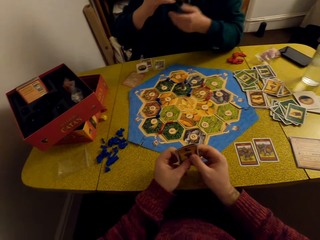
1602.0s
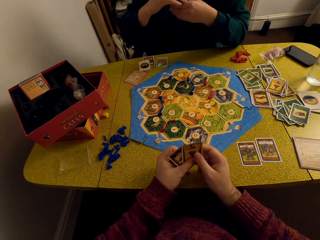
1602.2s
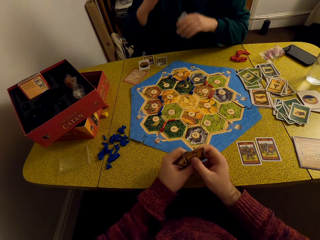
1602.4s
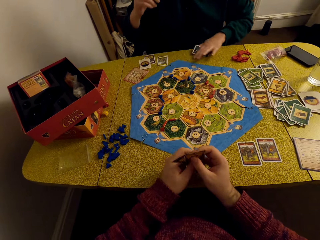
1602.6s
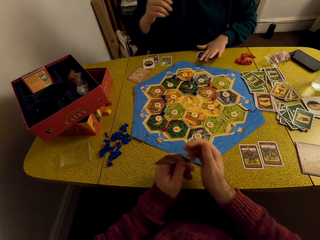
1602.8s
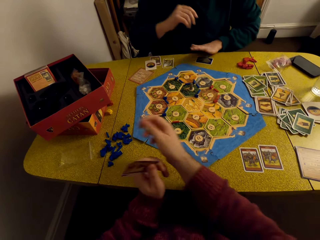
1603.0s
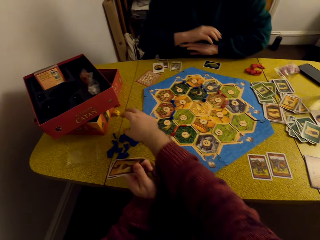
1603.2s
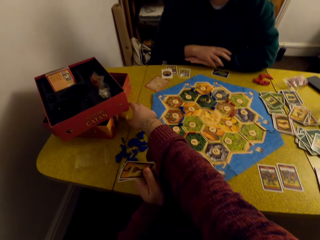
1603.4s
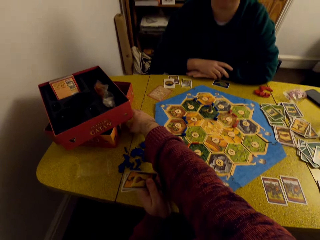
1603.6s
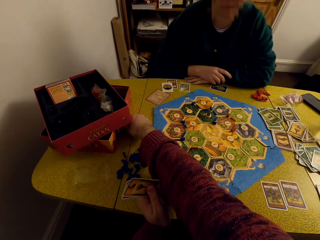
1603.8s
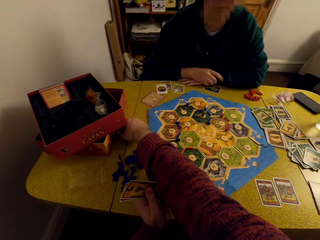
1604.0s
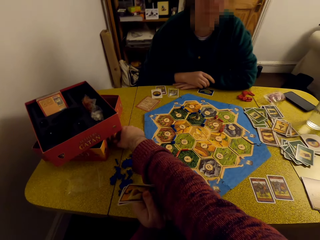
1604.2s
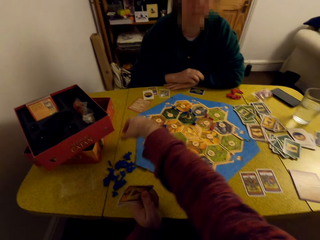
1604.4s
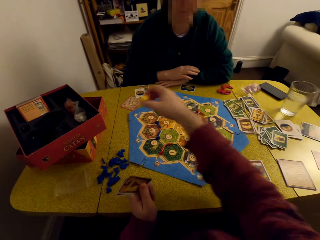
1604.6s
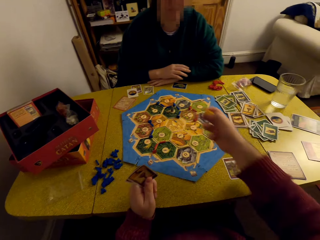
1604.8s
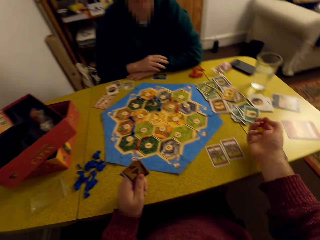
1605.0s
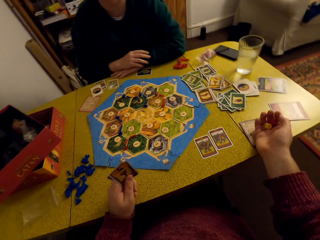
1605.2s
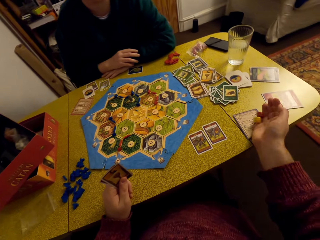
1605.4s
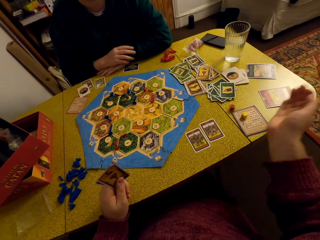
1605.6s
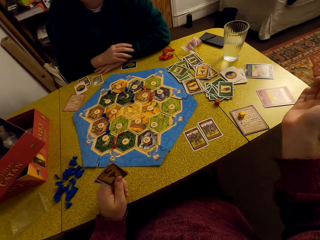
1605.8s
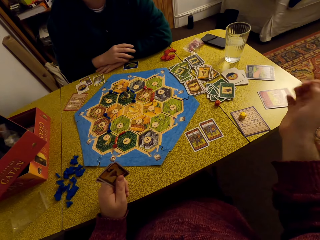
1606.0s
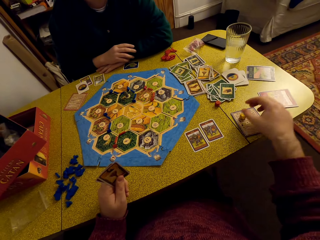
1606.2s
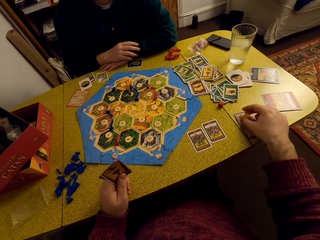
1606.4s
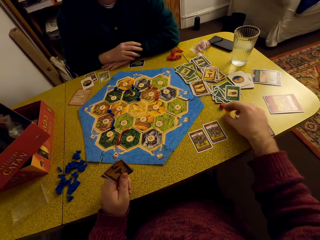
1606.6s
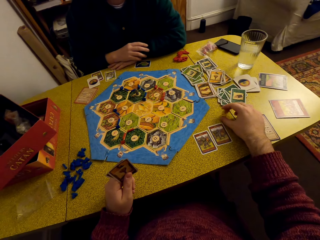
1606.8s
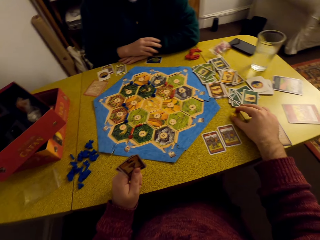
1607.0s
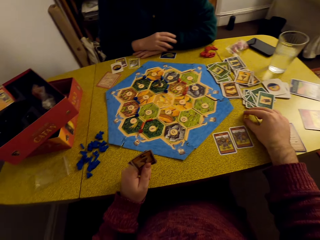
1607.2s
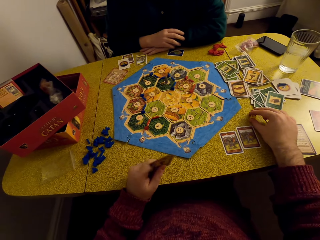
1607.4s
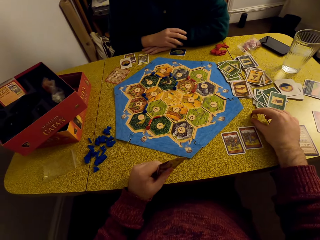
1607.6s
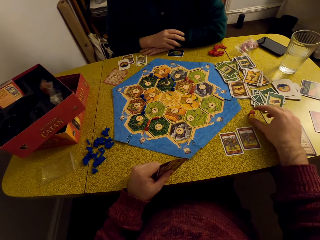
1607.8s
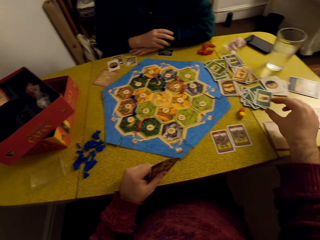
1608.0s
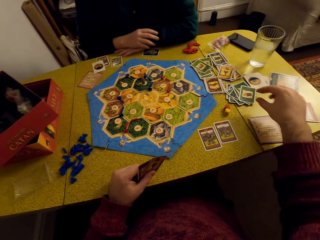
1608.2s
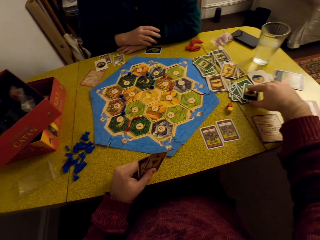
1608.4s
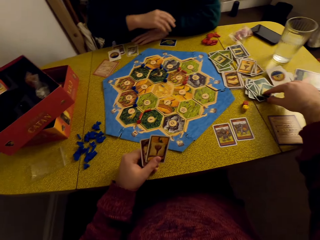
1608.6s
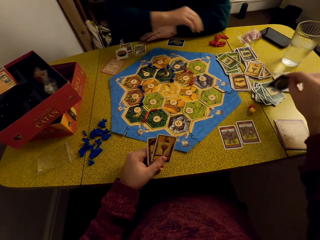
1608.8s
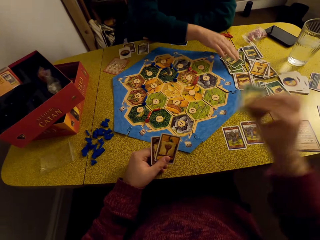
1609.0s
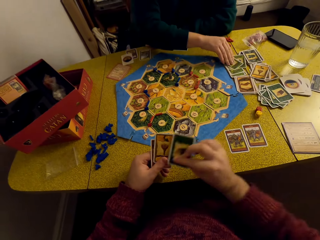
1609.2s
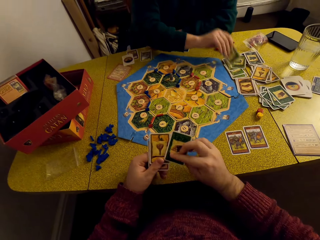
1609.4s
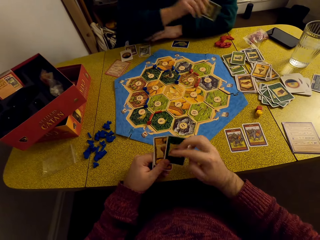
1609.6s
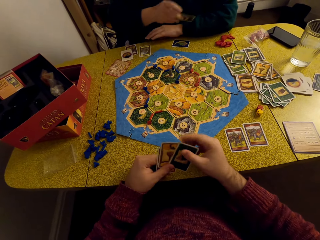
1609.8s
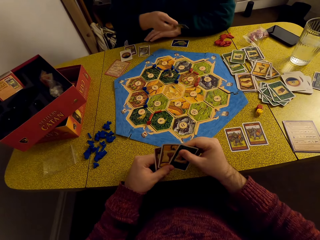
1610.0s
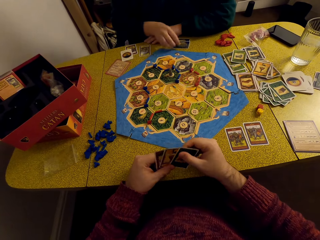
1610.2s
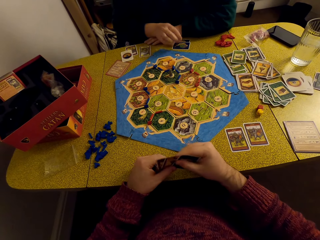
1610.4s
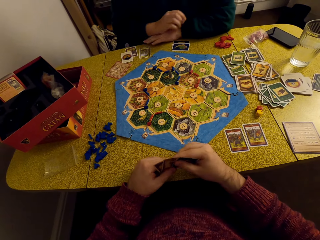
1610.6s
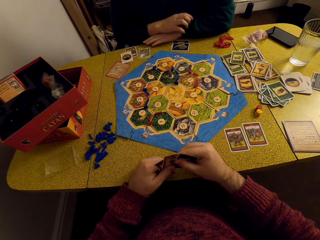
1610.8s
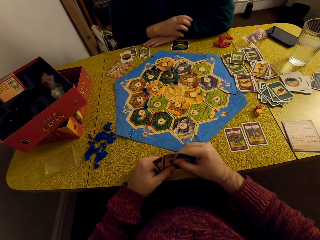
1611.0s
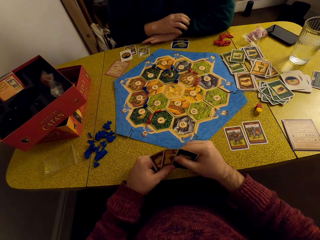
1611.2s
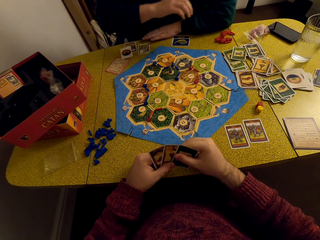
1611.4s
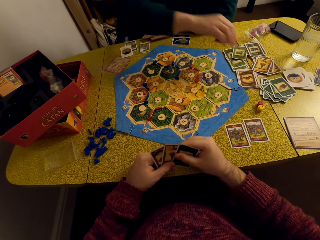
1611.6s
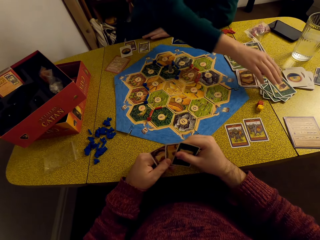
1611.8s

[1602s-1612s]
A woman puts a card on the table. The camera wearer picks the dice from the table. They roll the dice, drop the dice on the table, assemble the dice, pick the dice, and drag the dice on the table. They pick a card from the table. The woman picks a card from the table and puts a card on the table.

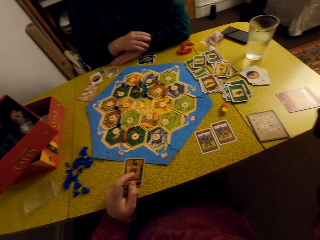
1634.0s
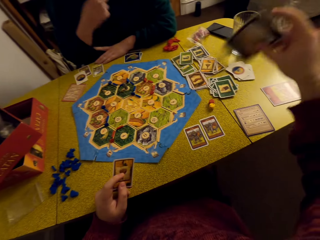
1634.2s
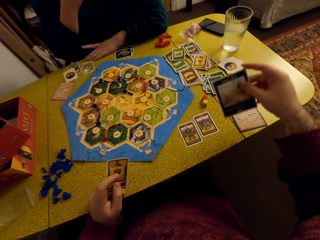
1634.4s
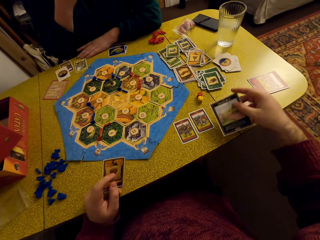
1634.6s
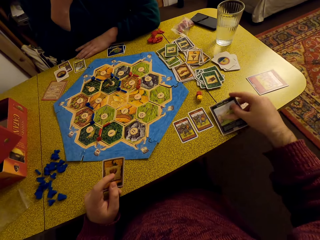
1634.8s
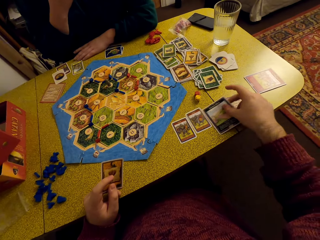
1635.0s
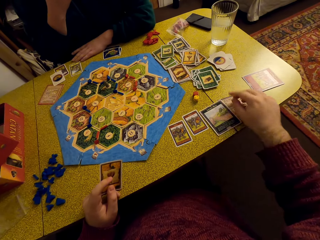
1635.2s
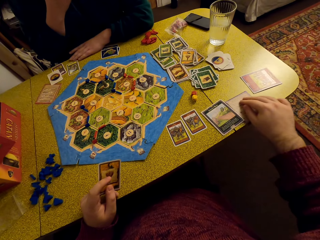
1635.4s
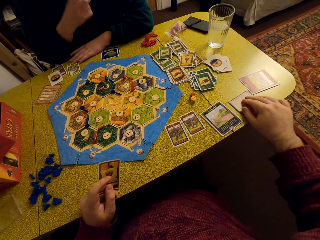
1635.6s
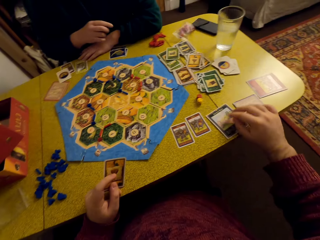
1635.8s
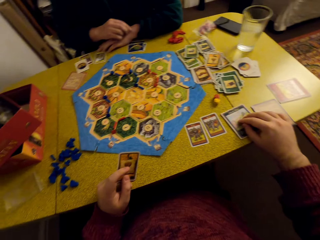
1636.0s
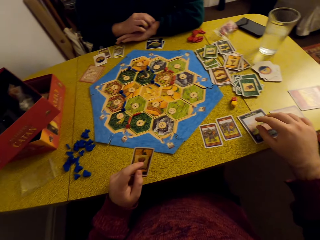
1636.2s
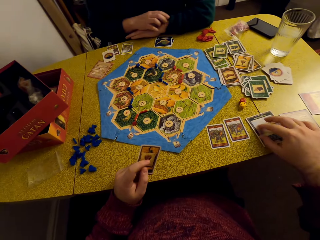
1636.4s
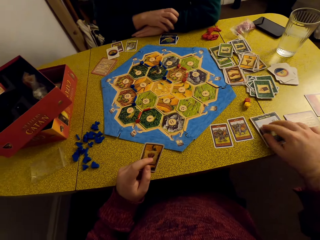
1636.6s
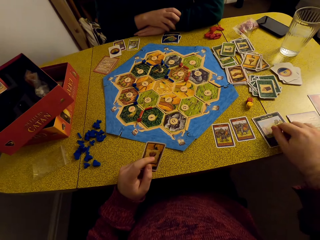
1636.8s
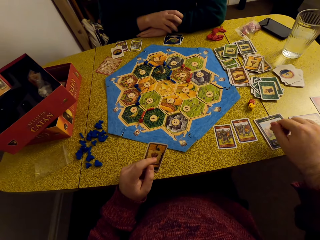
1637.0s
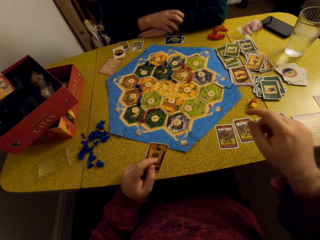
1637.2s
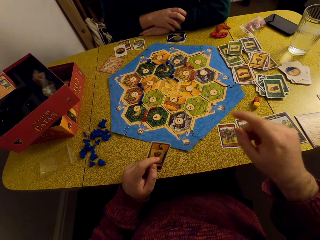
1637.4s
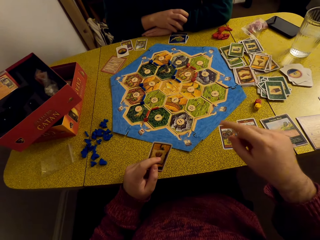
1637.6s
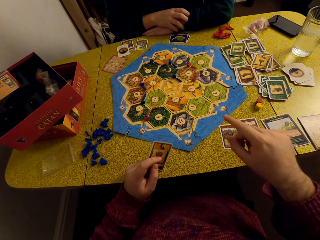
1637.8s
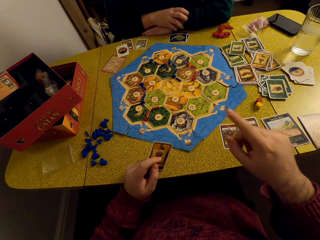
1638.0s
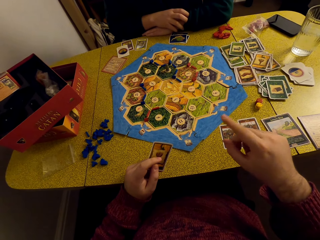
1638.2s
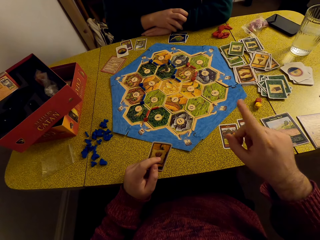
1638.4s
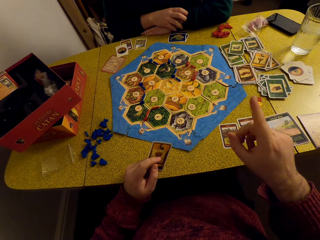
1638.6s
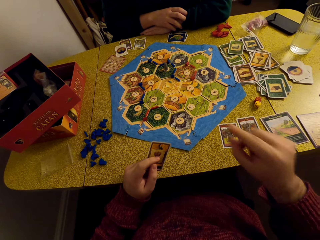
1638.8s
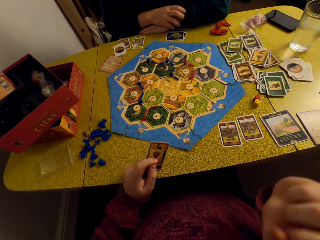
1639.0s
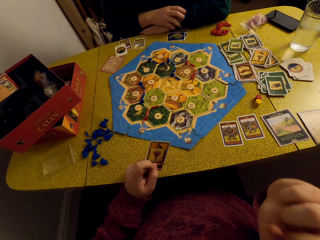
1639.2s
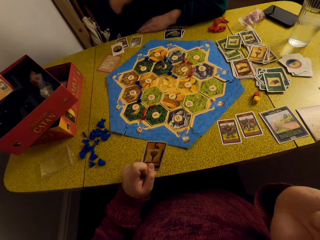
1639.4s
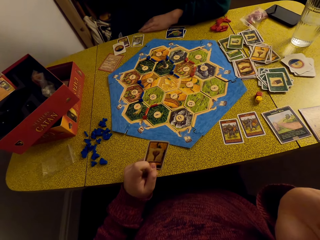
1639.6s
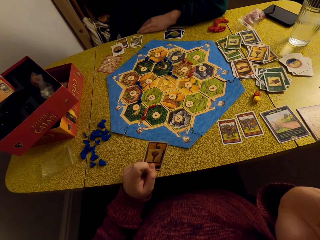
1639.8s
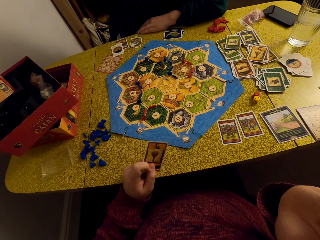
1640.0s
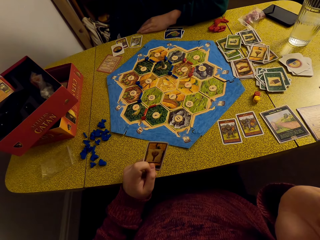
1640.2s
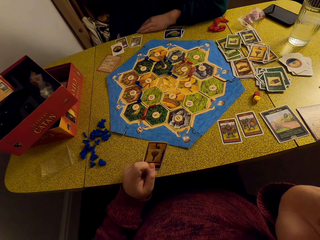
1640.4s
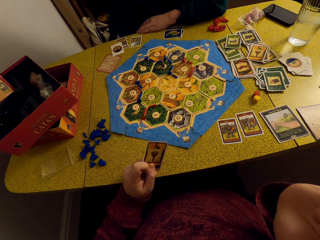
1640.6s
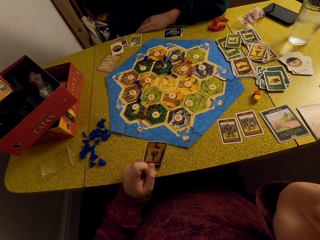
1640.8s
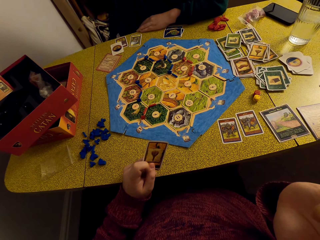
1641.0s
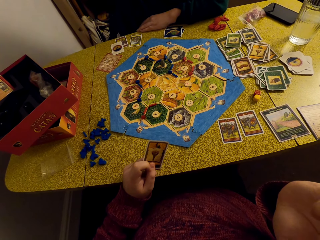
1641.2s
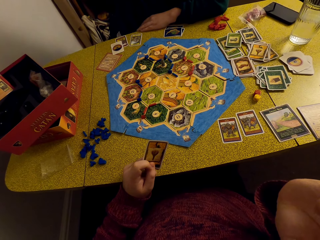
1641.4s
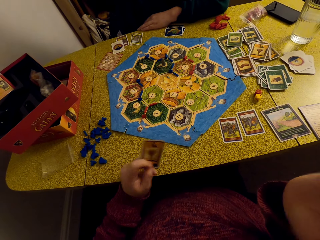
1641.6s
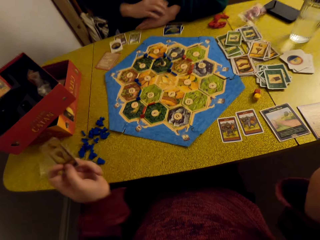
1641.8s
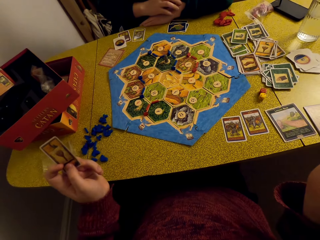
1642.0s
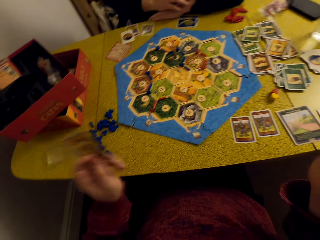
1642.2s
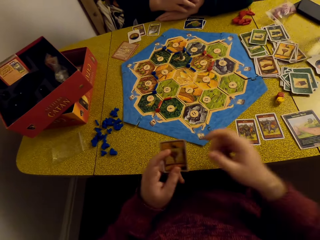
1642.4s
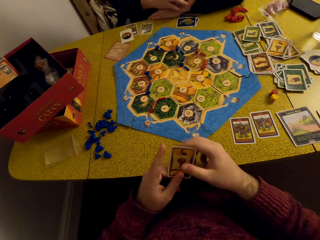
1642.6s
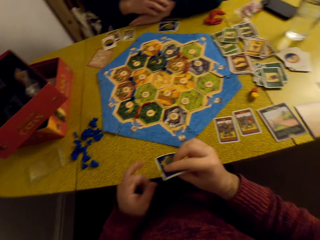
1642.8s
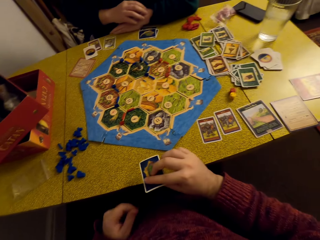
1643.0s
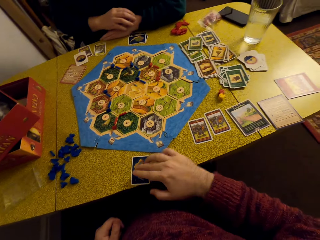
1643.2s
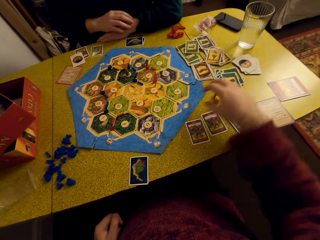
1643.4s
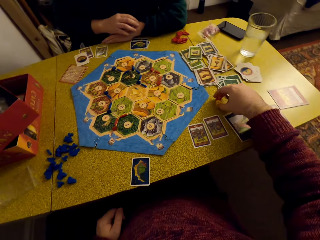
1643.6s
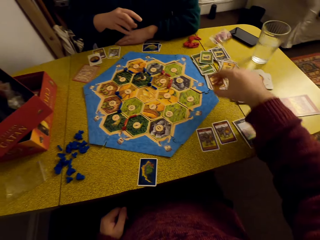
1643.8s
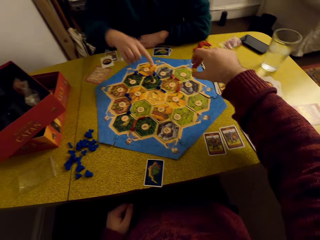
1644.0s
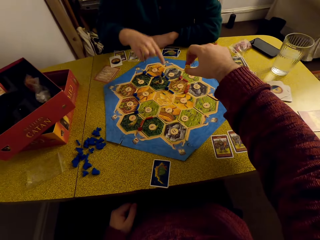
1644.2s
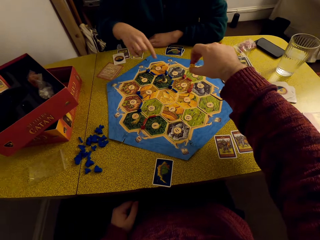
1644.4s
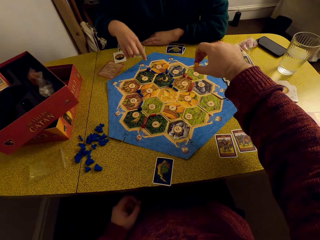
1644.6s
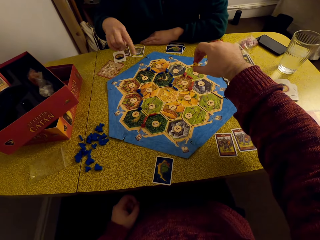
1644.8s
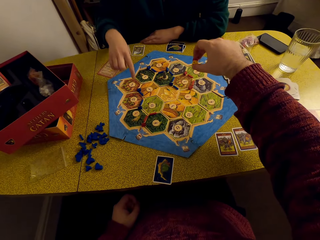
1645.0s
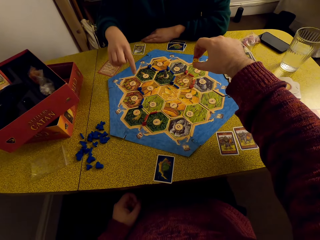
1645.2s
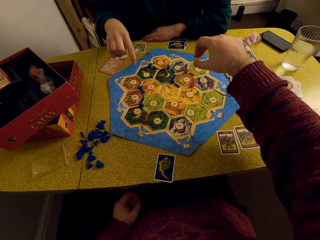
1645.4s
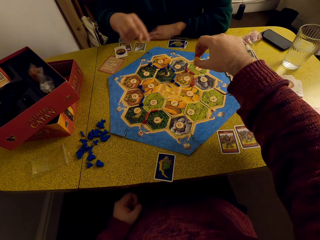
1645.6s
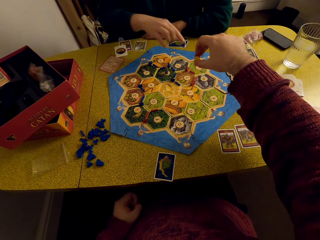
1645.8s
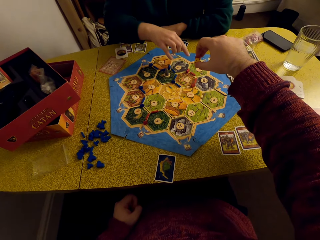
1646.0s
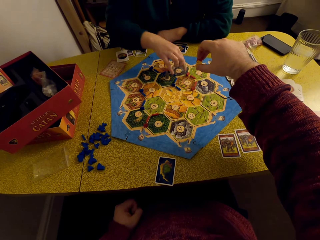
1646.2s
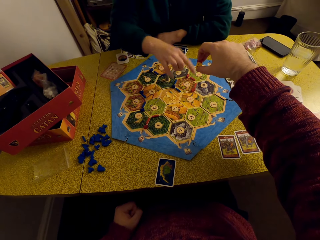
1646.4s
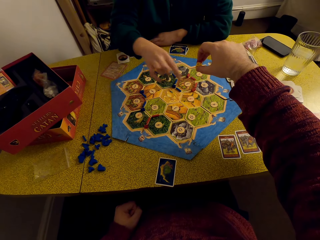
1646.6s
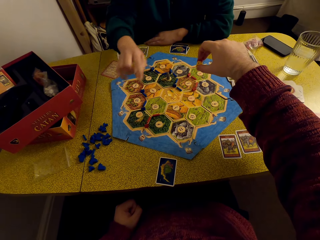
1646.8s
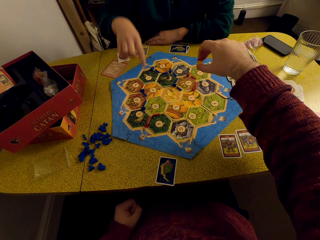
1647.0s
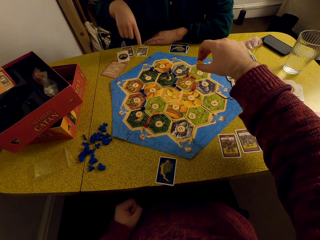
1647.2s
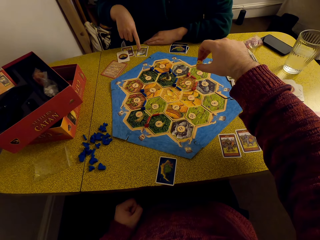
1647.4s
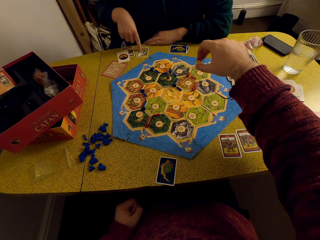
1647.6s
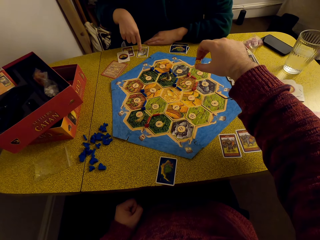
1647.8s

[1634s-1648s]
The camera wearer picks a card from the table. They place a card on the table. They count the cards. They converse with a woman. They drop the card on the table. They pick a die from the table. The woman counts.
